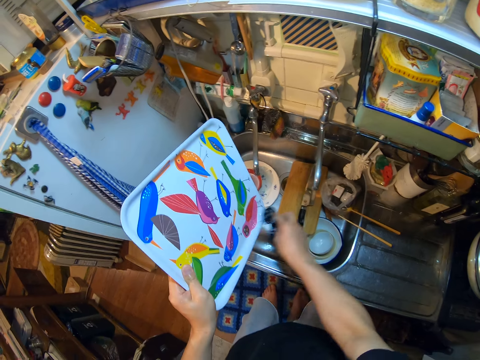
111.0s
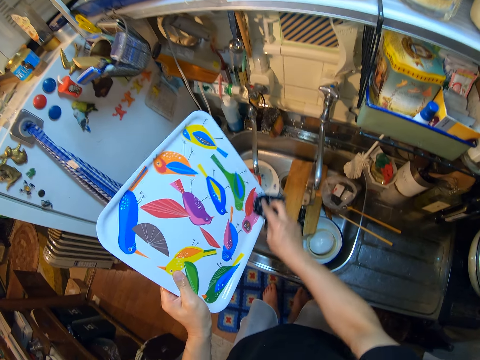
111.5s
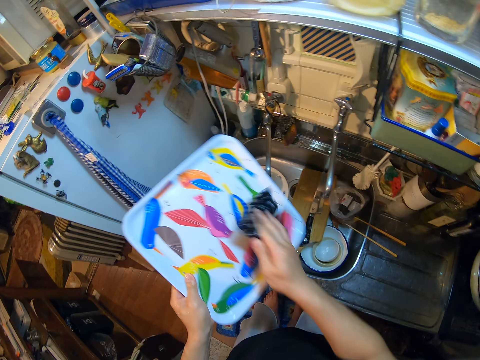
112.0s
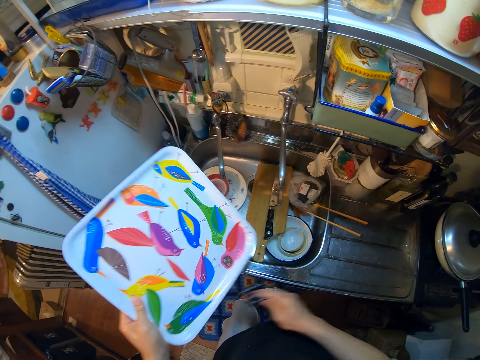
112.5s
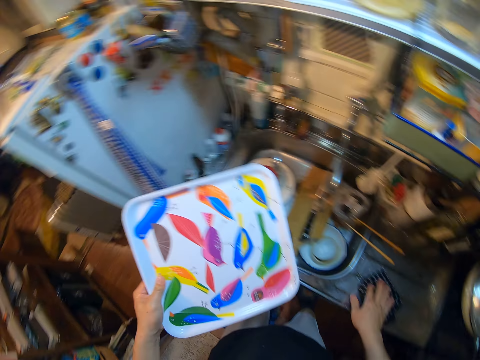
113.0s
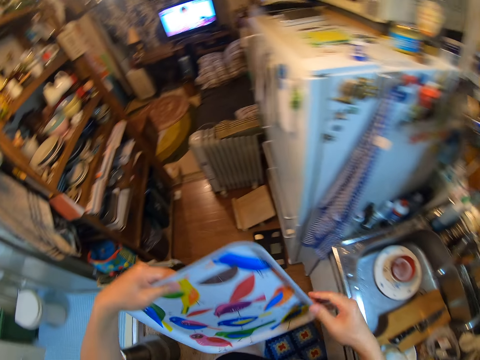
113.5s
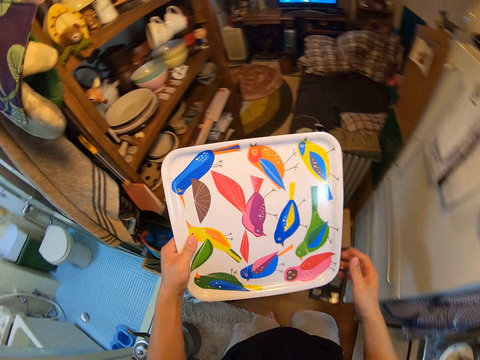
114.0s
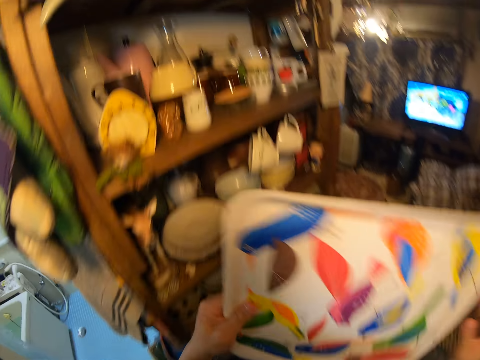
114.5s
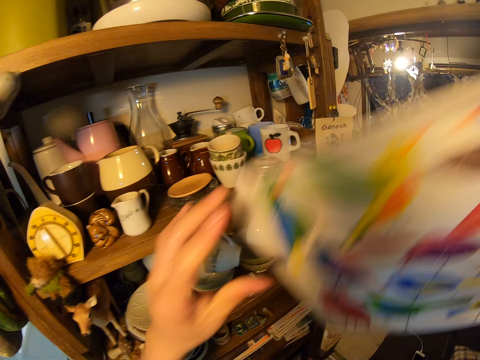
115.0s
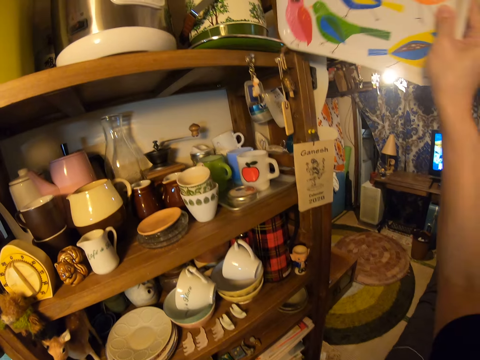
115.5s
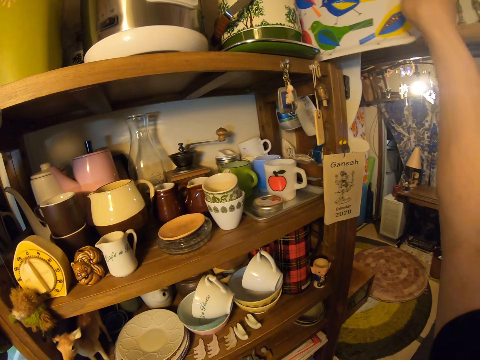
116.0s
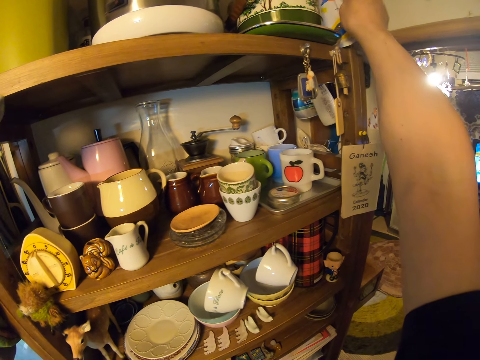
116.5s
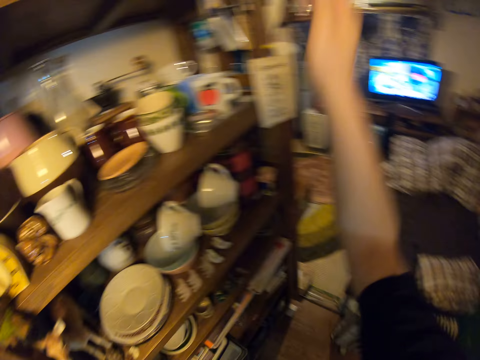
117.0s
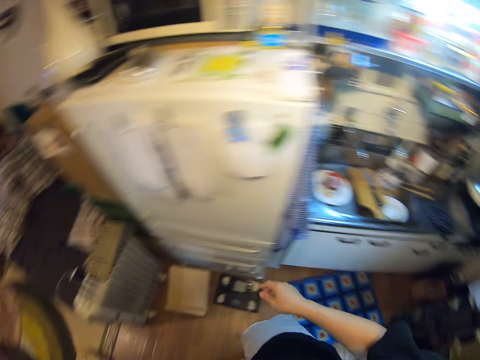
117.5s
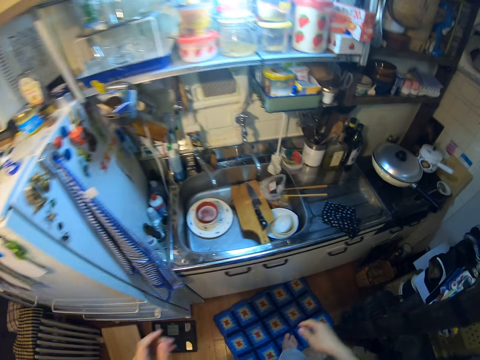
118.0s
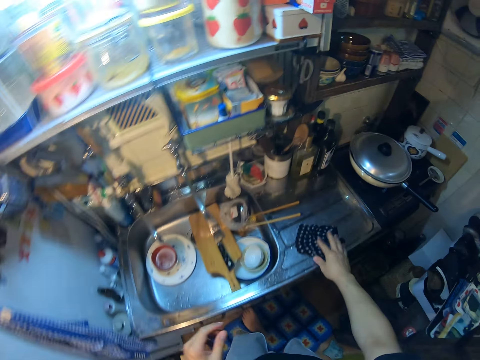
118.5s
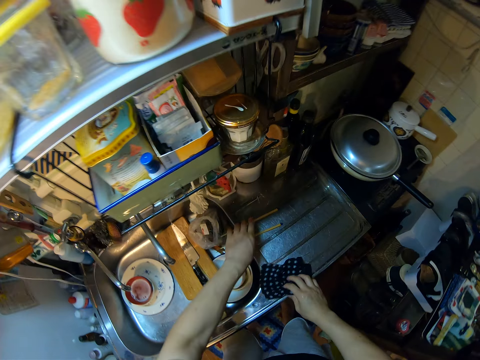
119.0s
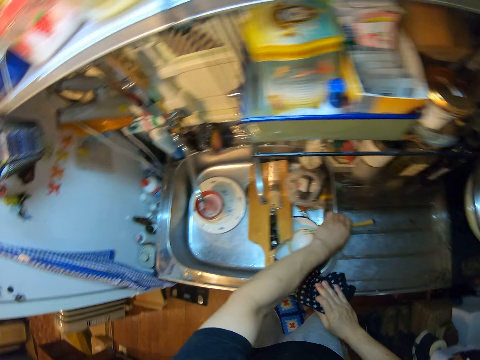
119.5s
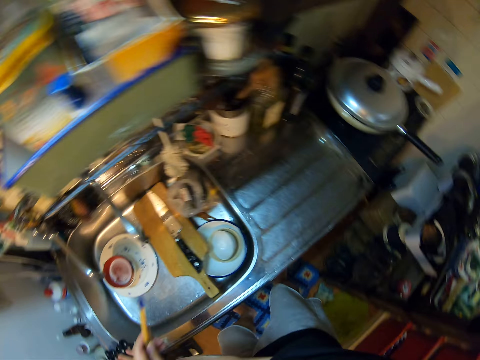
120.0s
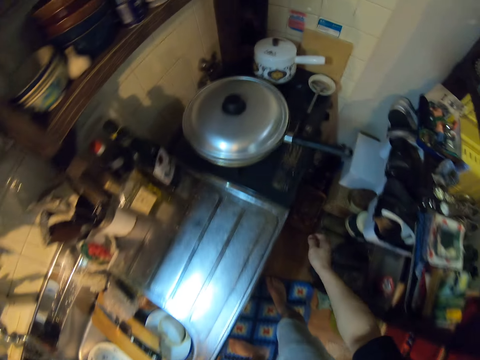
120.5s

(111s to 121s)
The camera wearer drops the napkin on the sink slab. They walk to the front of a shelf by the left side of the kitchen. They place the tray on the shelf. They walk to the sink area. They pick up the napkin from the sink slab and move the napkin to the left side of the sink. They pick up the chopsticks from the sink slab.

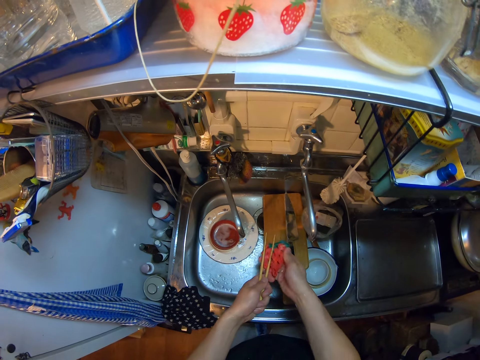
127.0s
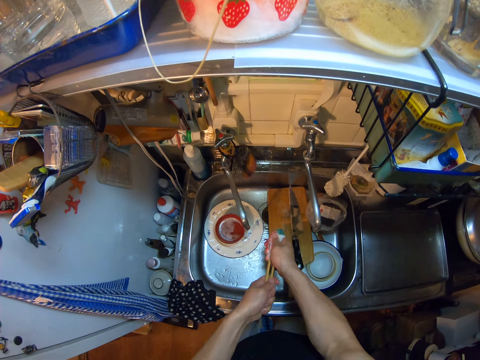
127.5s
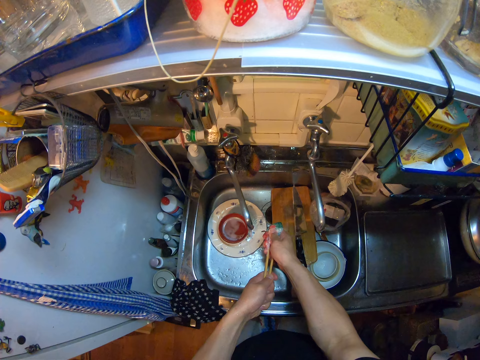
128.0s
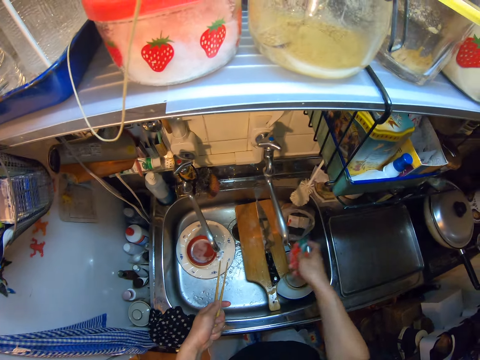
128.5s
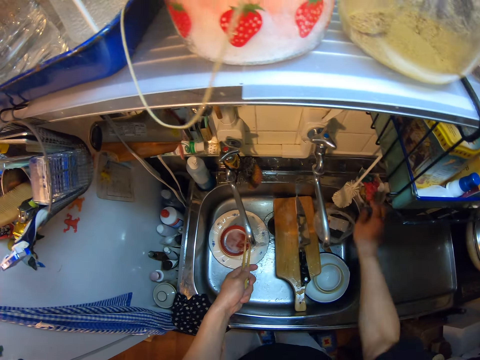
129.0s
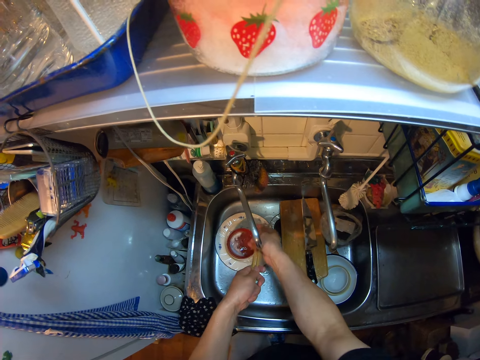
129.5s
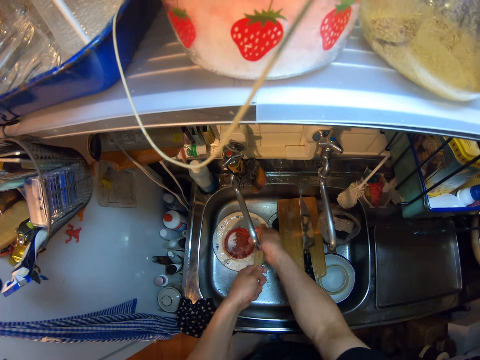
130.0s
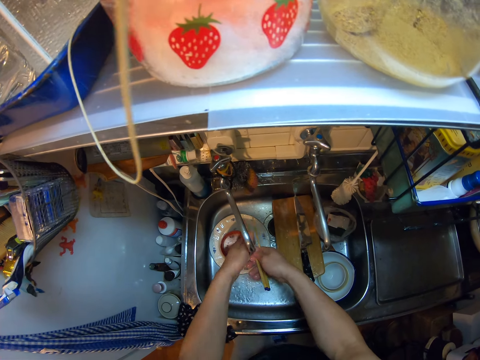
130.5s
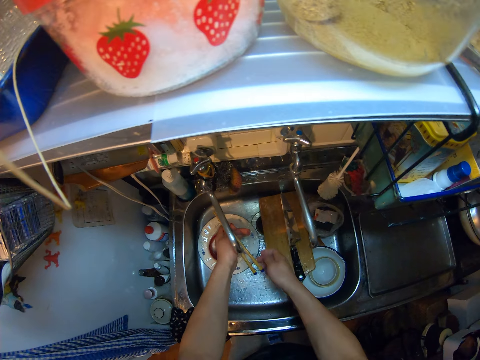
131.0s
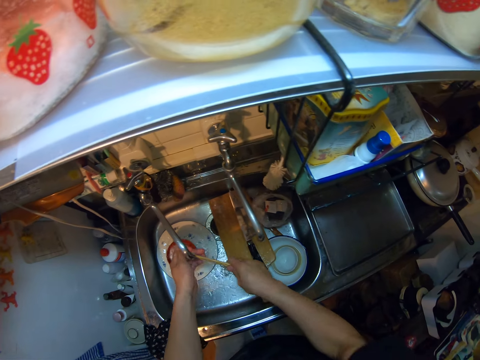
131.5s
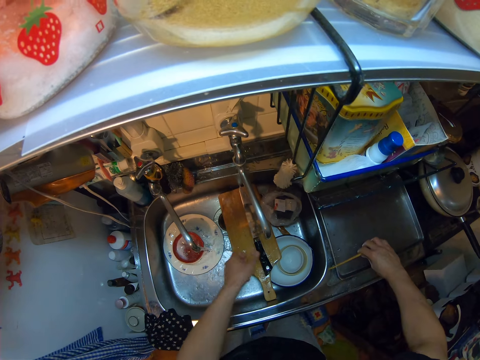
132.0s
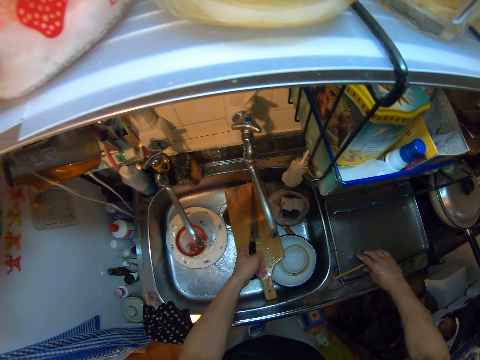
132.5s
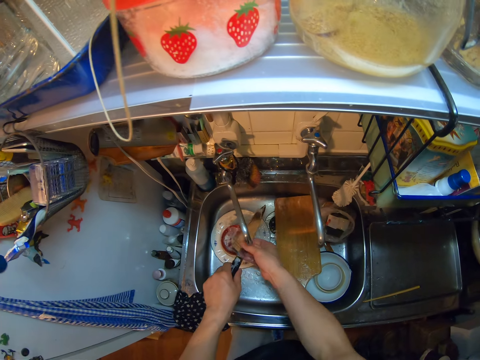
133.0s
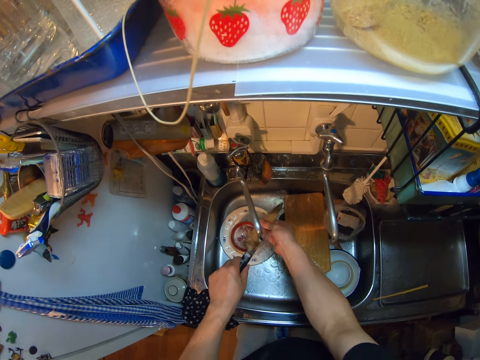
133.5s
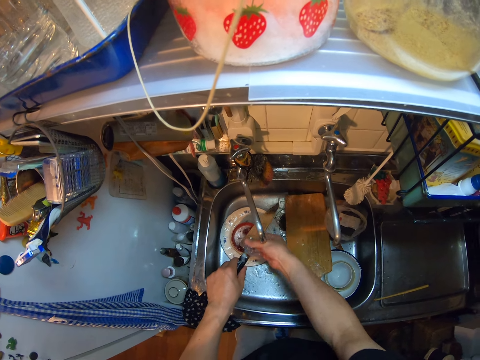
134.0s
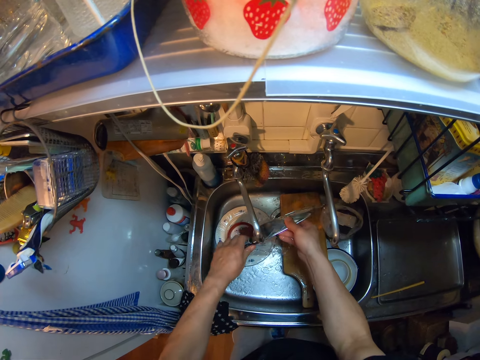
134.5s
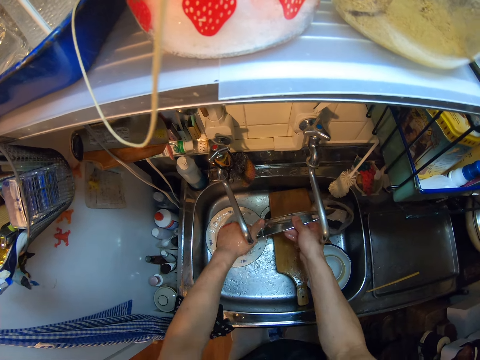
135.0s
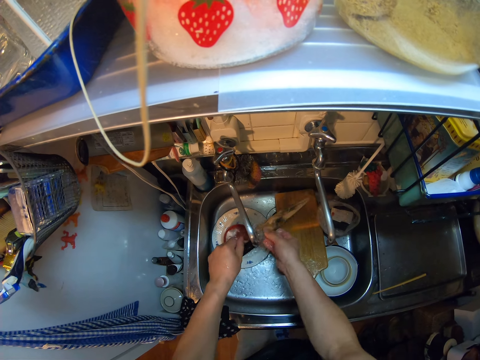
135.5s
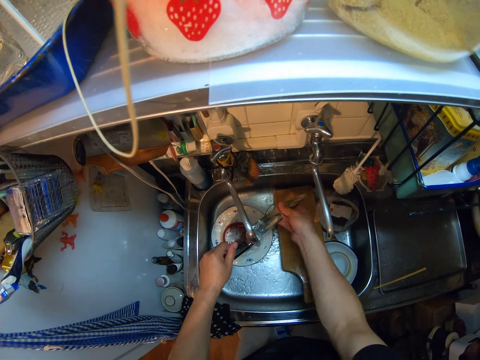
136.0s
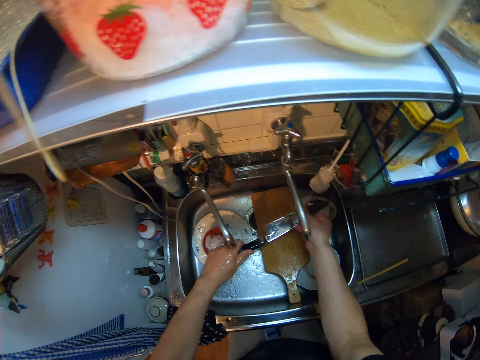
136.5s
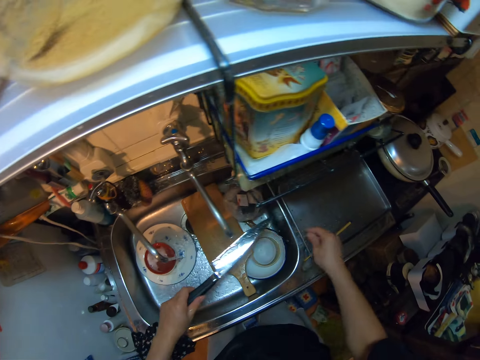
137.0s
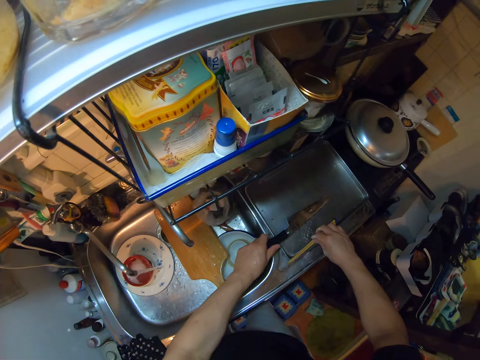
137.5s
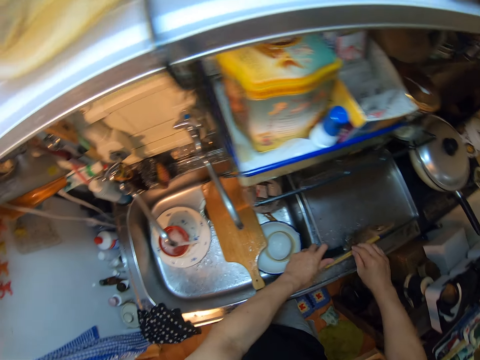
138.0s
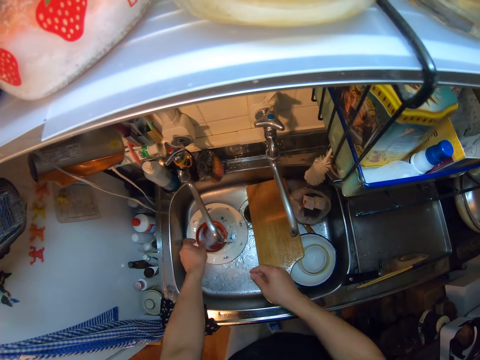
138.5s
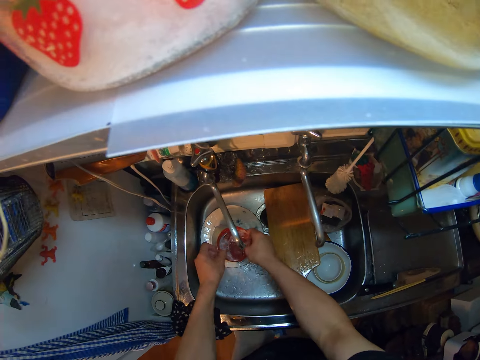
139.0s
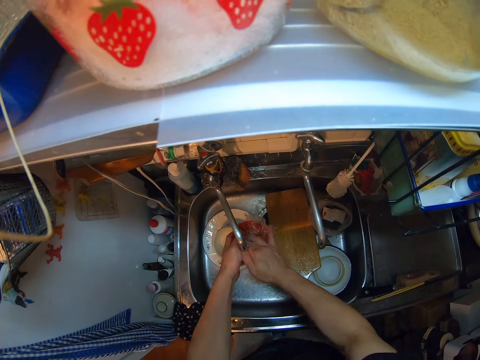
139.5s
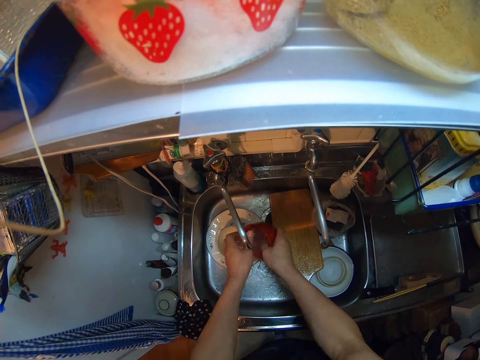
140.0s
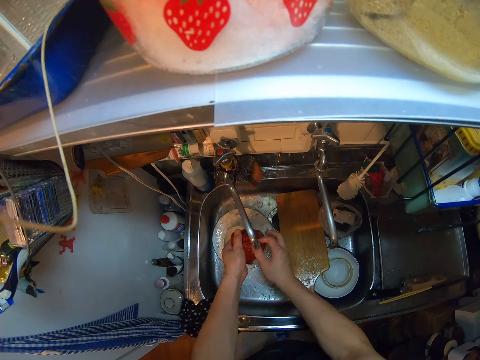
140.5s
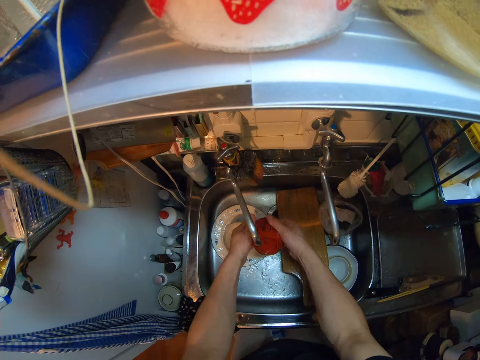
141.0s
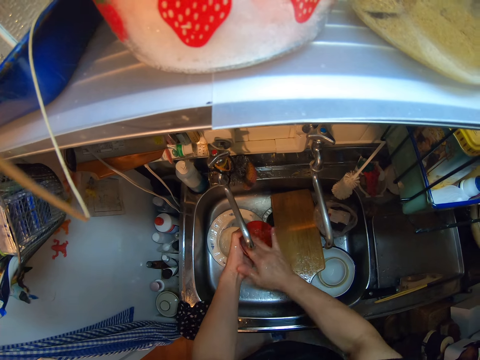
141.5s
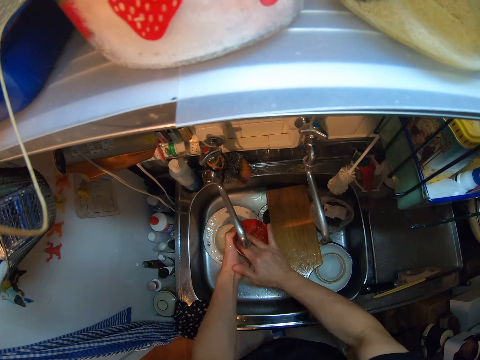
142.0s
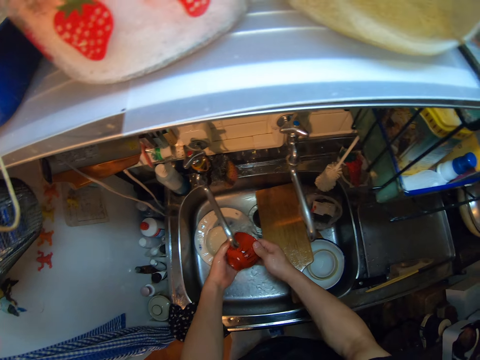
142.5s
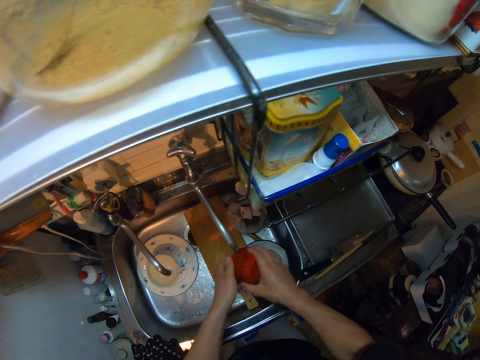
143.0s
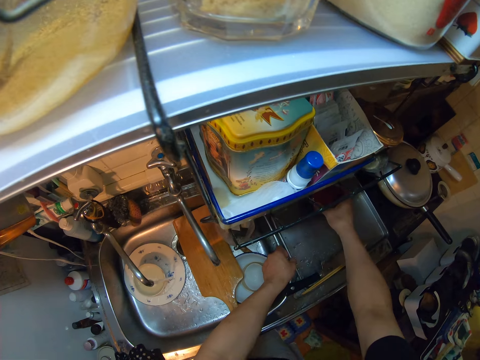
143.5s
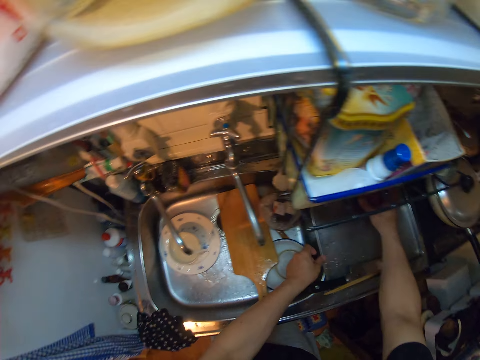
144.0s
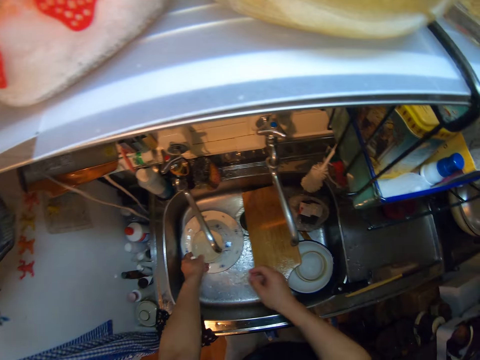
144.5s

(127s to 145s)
The camera wearer washes the tip of the chopsticks. They drop the scrub sponge on the soap dish. They rinse the chopsticks. They drop the chopsticks on the steel tray. They pick up the utensils from the sink. They rinse the utensils. They adjust the chopsticks on the steel tray. They drop the utensils on the steel tray. They take the bowl and clean the bowl. They adjust the steel tray to the left. They put the bowl on the tray.
